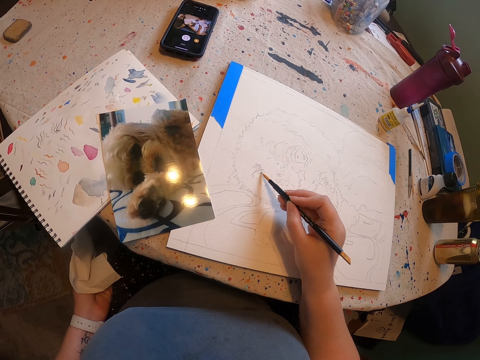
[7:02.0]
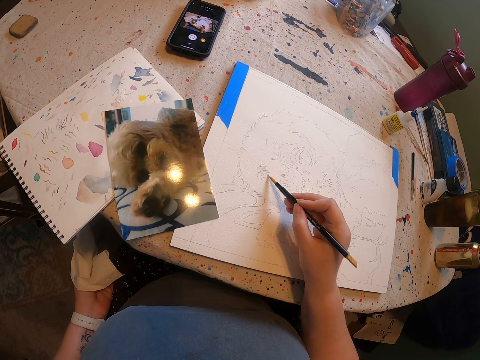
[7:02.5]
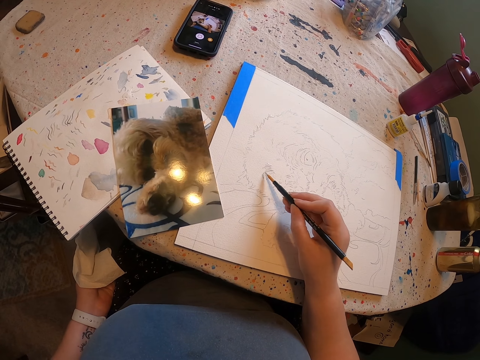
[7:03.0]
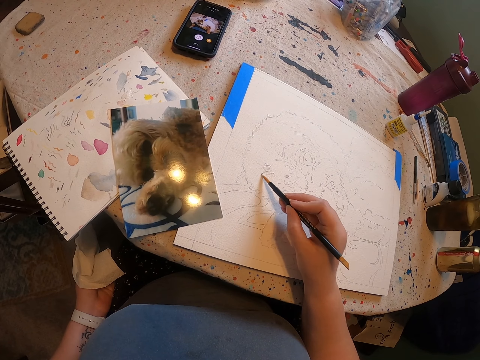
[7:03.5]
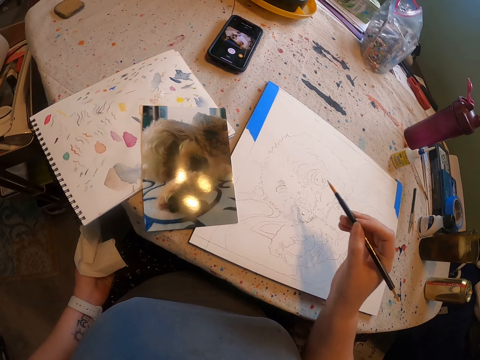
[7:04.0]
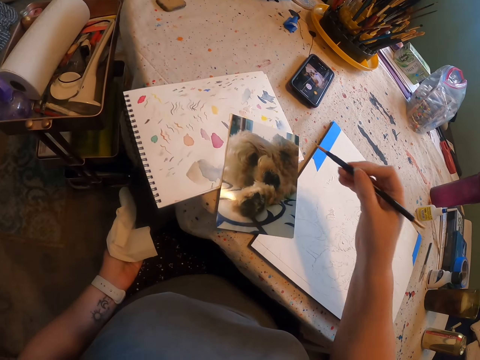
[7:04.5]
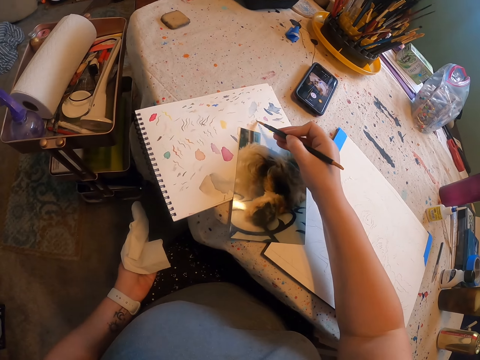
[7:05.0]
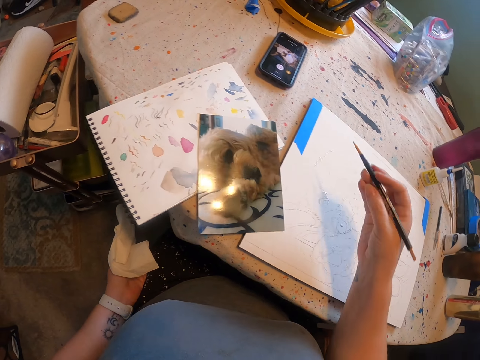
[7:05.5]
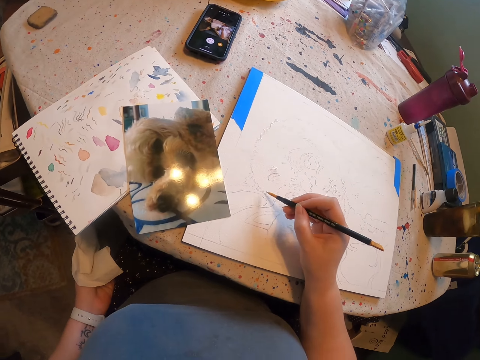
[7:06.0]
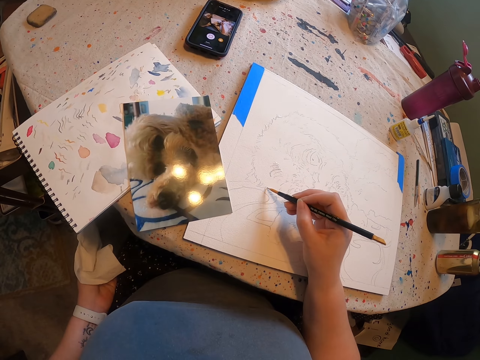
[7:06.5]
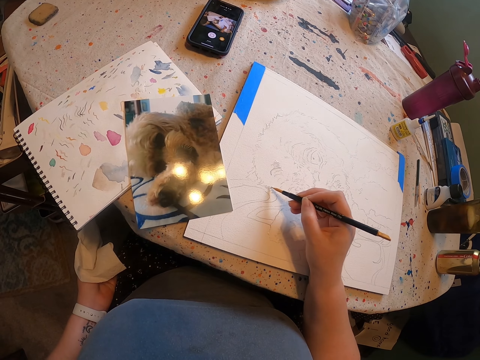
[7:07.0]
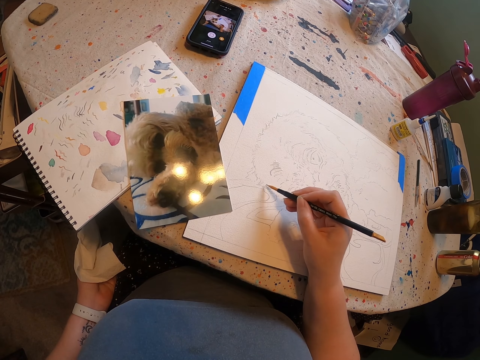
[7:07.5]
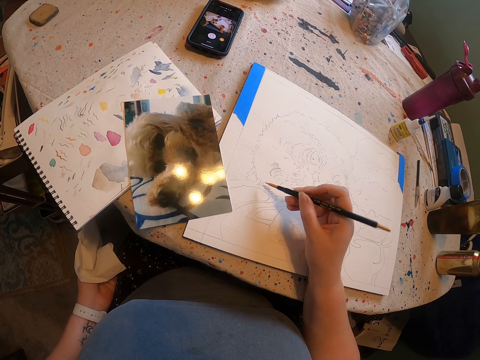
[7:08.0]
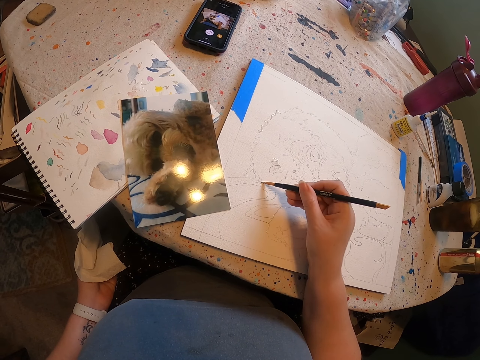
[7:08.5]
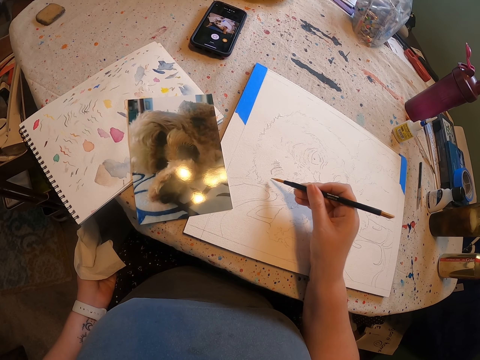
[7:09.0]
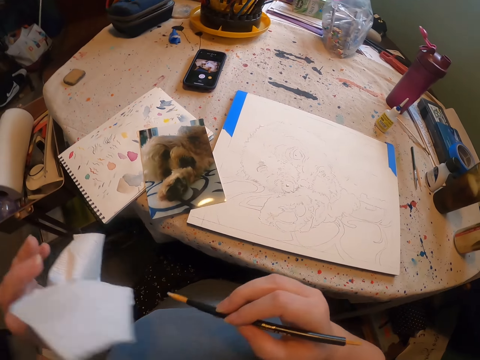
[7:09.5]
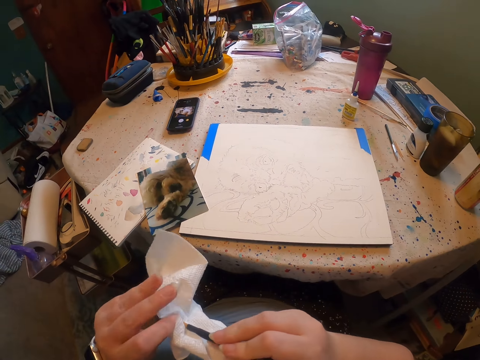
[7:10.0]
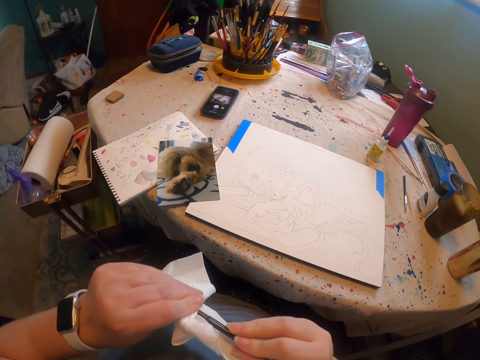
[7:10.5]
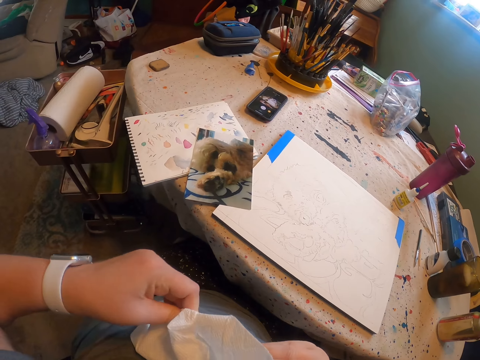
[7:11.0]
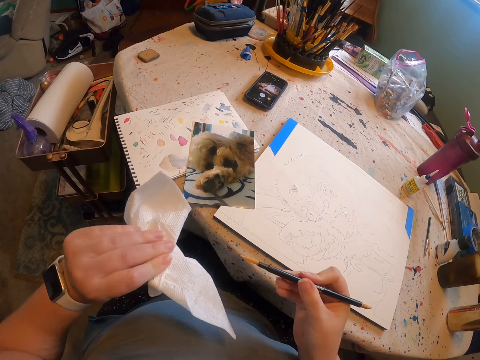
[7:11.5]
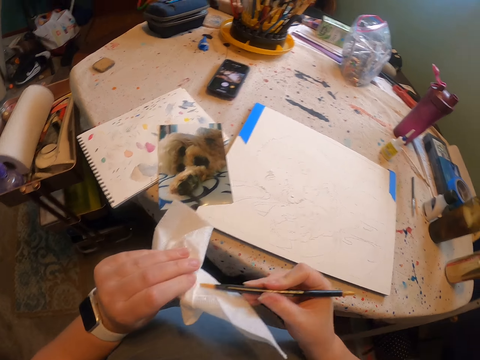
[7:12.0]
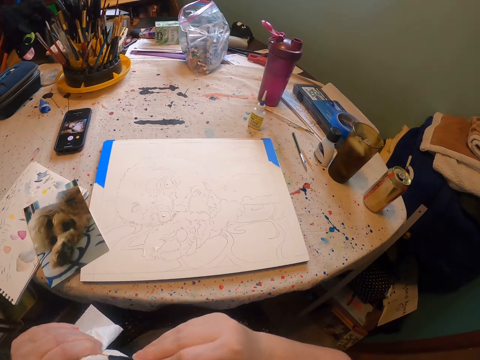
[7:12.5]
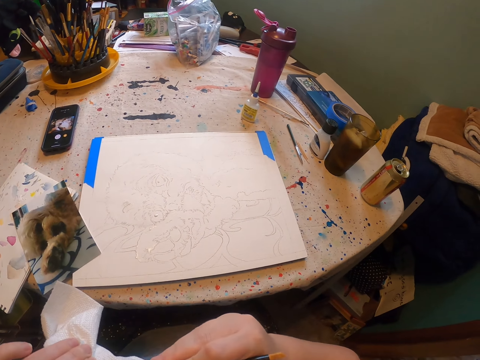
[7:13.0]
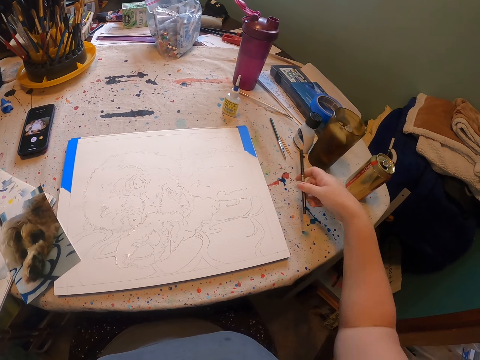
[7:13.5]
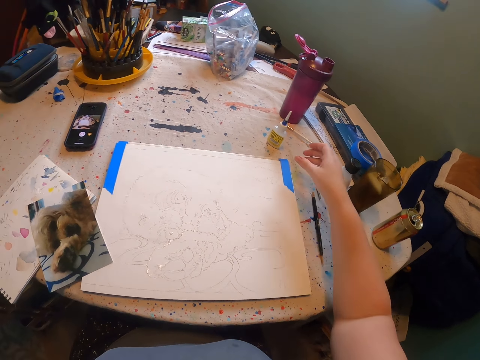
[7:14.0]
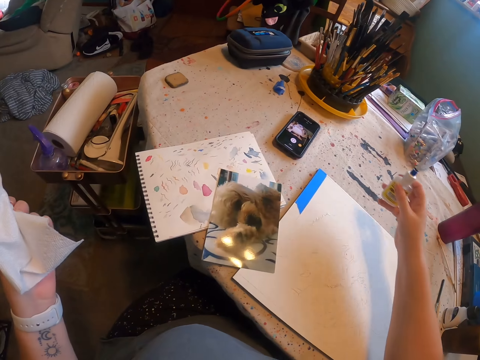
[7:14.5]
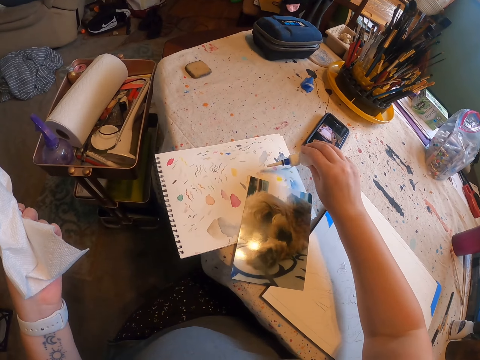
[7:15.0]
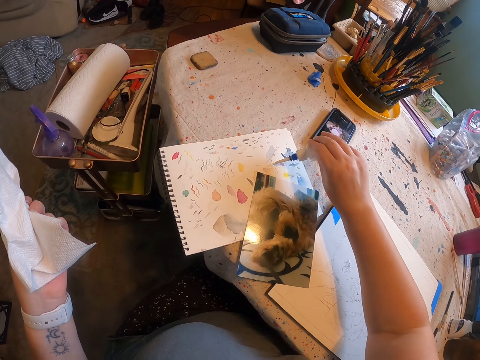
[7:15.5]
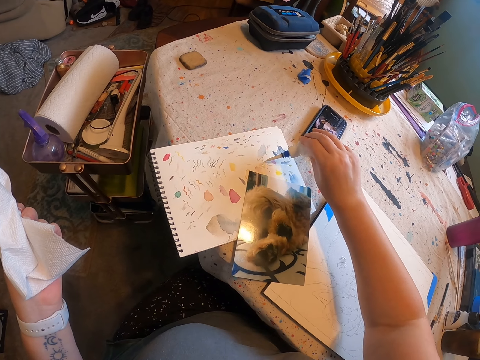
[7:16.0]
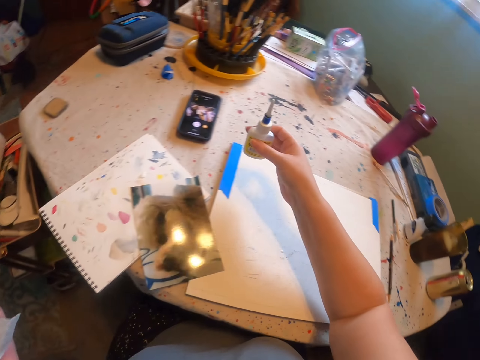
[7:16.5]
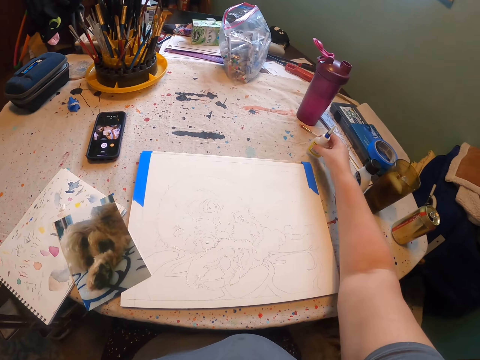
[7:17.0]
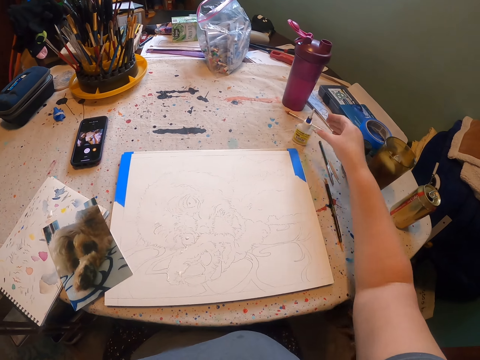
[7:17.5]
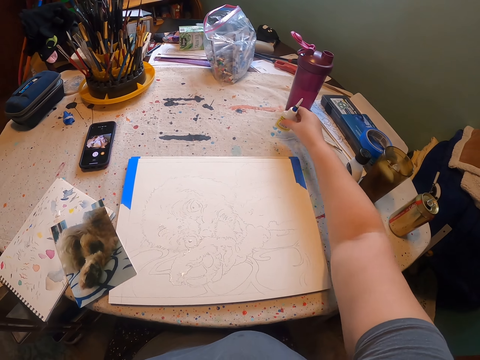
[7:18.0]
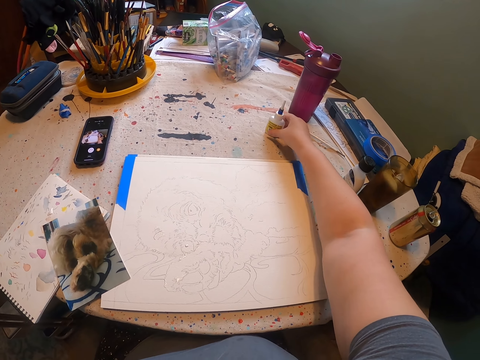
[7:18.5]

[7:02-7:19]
The camera wearer applies paint on a drawing with a brush. They pick a paint from the colour paper with a pencil and draw a sketch on the paper. They apply paint on the brush. They pick a paint from the colour paper with the pencil. They apply paint on the drawing with the brush. They wipe the pencil with the paper. They wipe the brush with a paper. They put the pencil on the table. They pick up a bottle on the table. They put paint on the paper. They drop paint on a book. They put the bottle on the table.

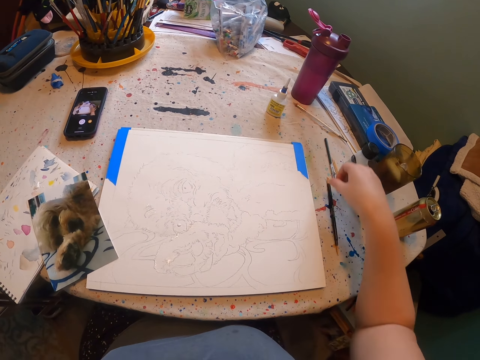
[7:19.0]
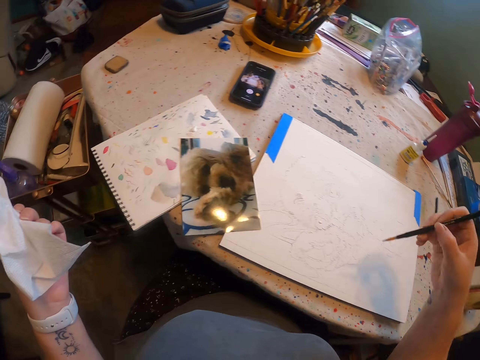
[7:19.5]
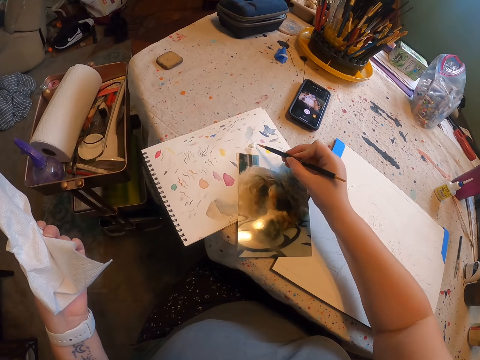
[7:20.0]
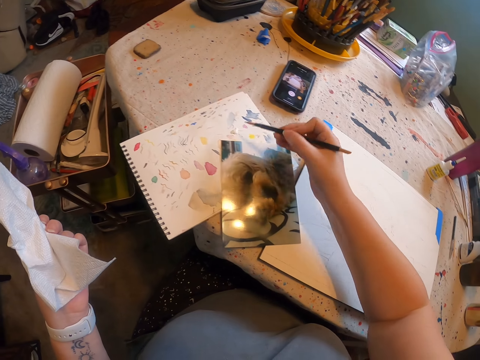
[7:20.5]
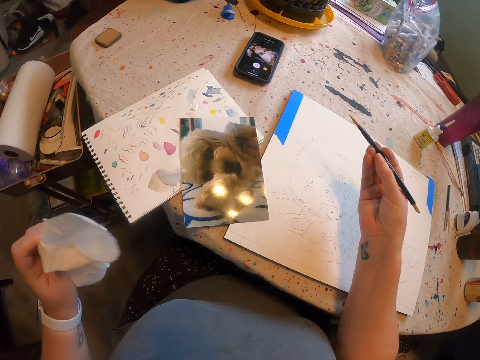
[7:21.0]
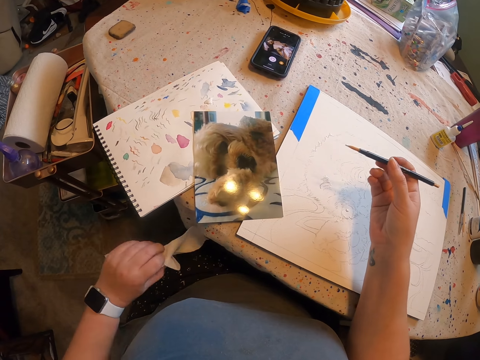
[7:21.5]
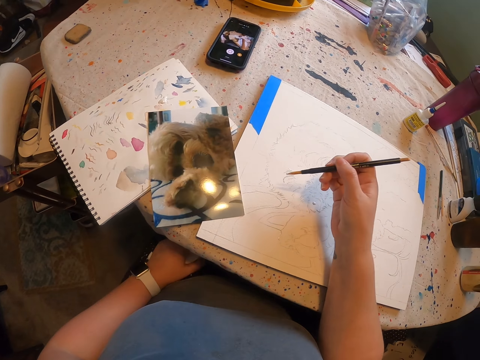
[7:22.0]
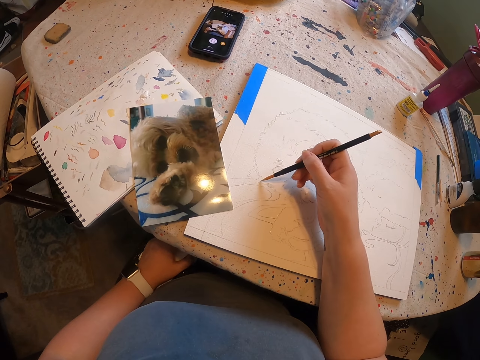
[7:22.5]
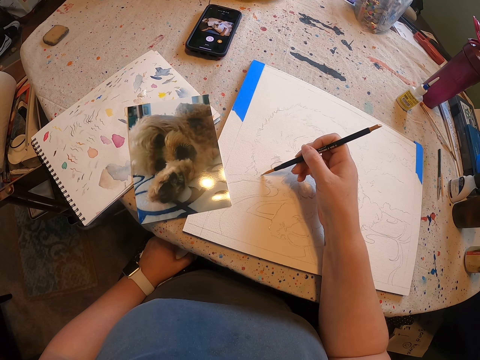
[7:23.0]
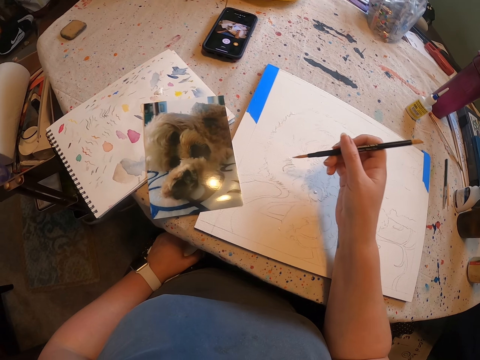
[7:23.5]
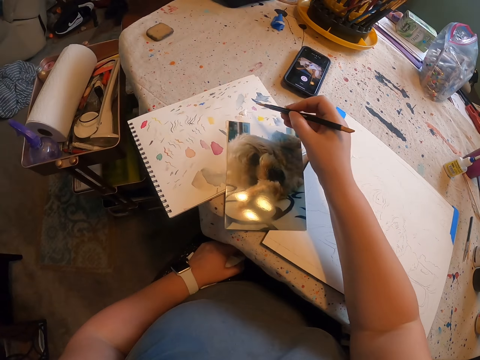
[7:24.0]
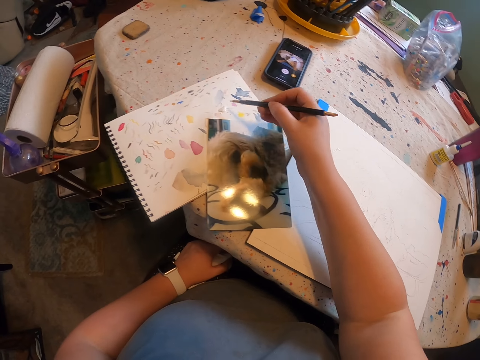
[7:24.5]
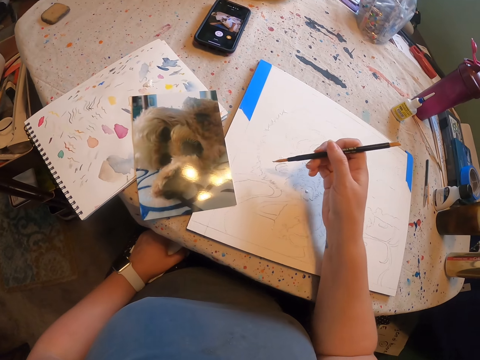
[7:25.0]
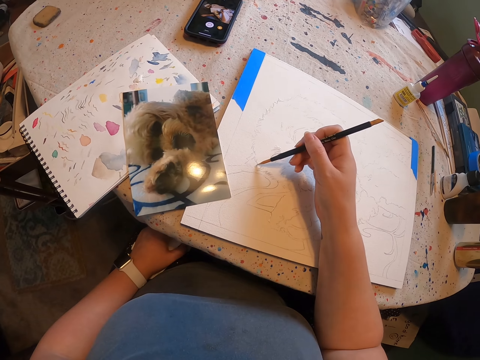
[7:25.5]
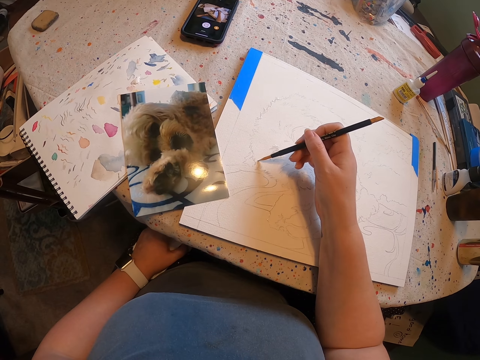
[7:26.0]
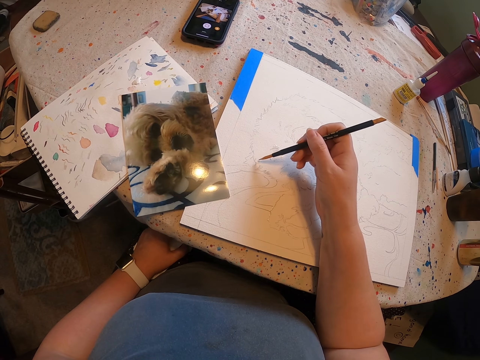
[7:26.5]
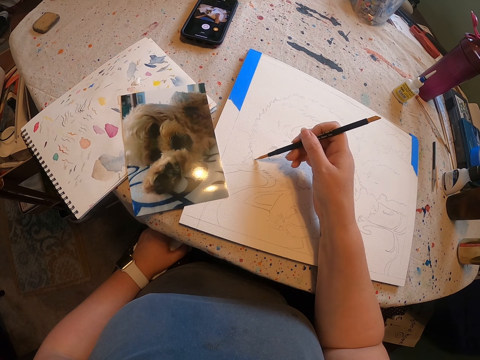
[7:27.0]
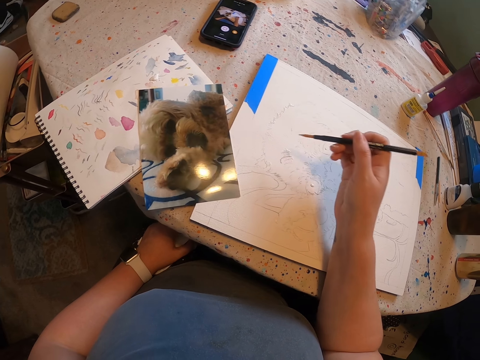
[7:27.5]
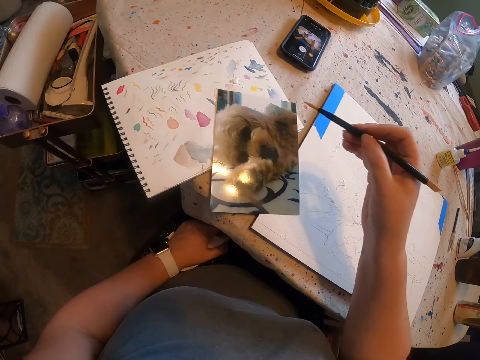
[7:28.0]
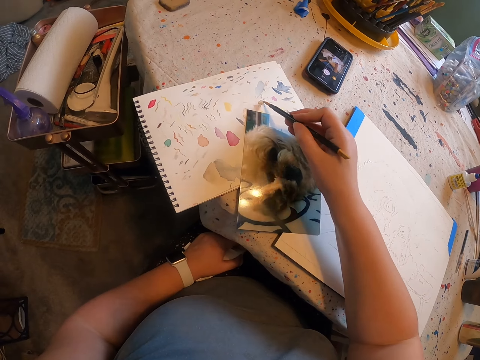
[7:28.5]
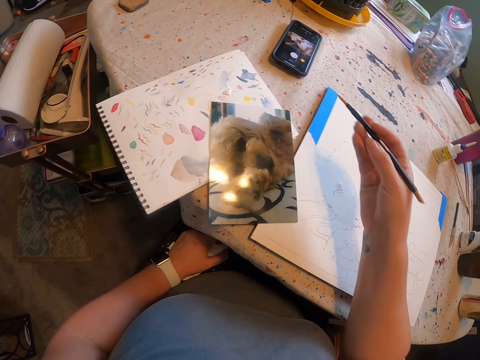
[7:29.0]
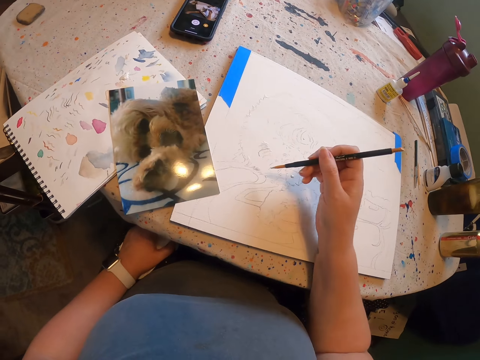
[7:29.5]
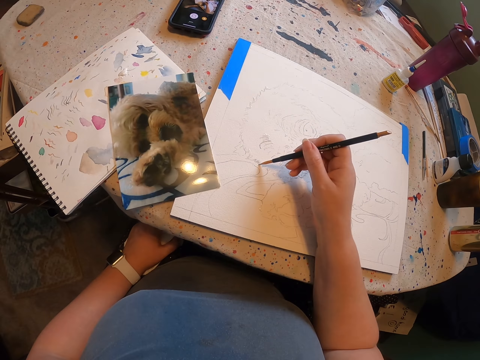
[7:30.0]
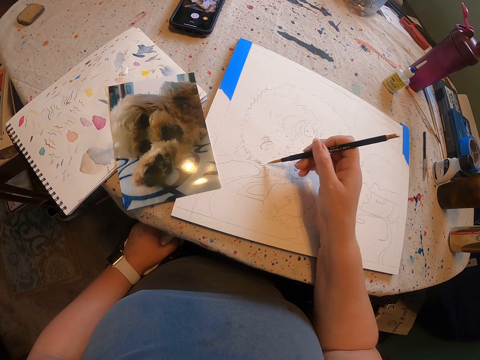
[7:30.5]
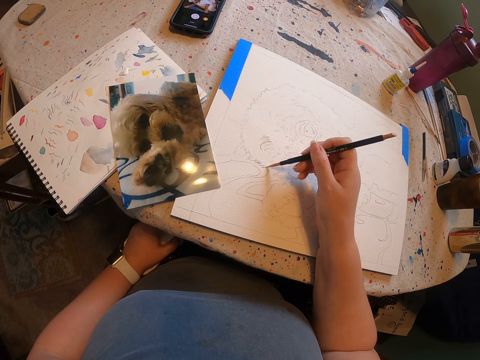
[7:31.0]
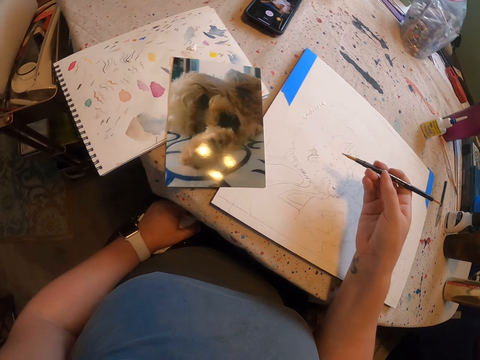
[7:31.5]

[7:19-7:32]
The camera wearer moves a bottle. They pick the pencil from the table. They pick a paint from the colour paper with the pencil. They apply paint on a brush. They draw a sketch on the paper. They apply paint on a drawing with the brush. They pick a paint from the colour paper with the pencil. They apply paint on the brush. They draw a sketch on the paper. They apply paint on the drawing with the brush. They pick a paint from the colour paper with the pencil. They apply paint on the brush. They draw a sketch on the paper. They apply paint on the drawing with the brush.
